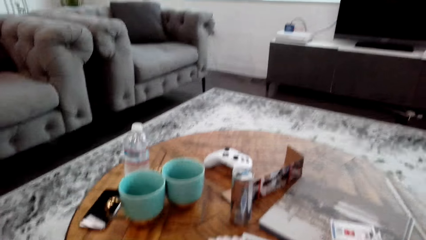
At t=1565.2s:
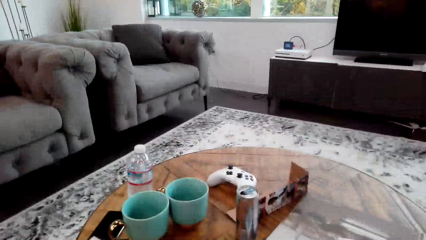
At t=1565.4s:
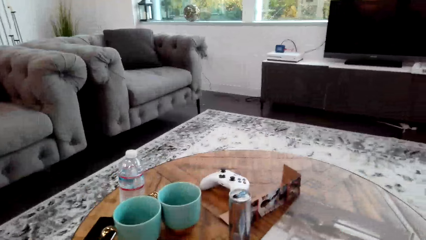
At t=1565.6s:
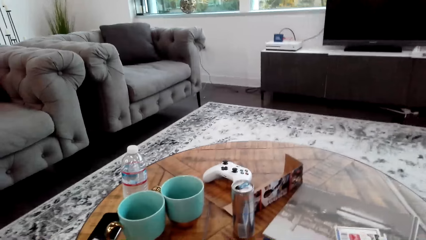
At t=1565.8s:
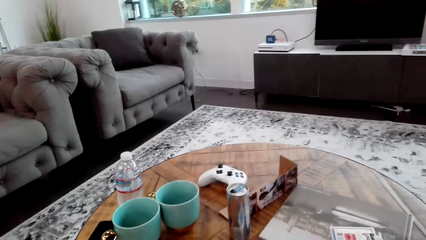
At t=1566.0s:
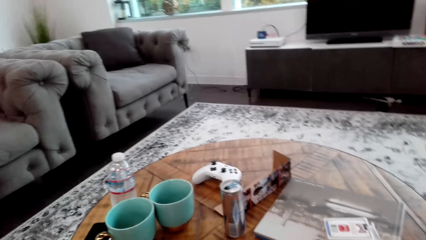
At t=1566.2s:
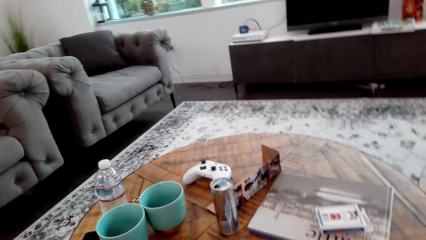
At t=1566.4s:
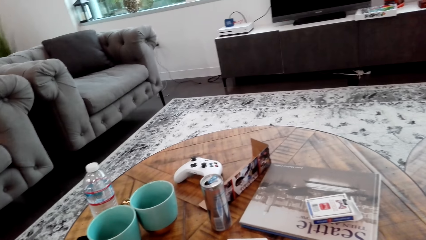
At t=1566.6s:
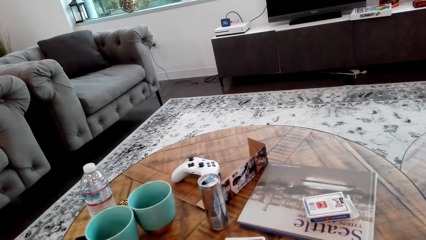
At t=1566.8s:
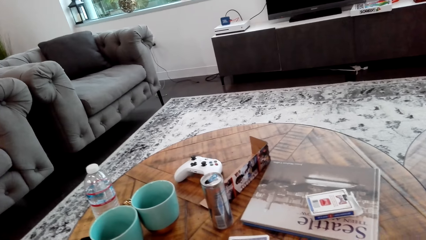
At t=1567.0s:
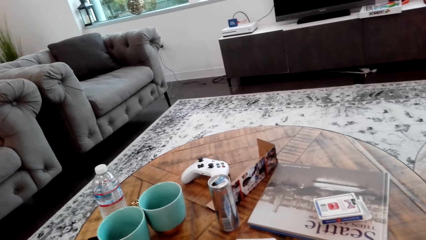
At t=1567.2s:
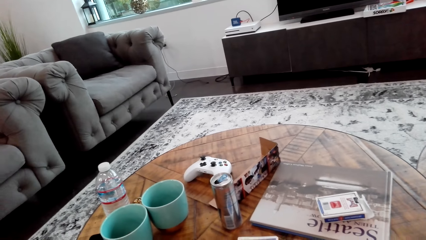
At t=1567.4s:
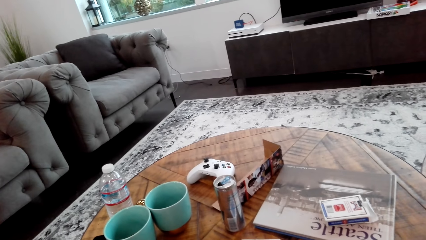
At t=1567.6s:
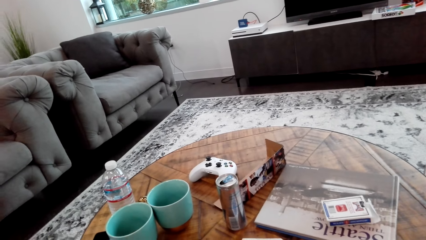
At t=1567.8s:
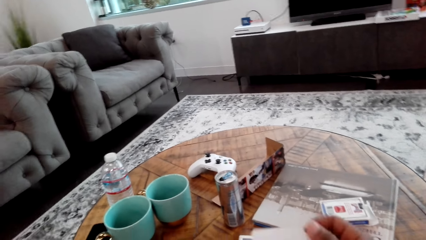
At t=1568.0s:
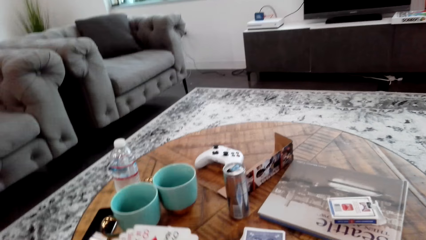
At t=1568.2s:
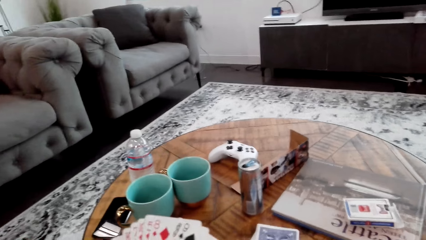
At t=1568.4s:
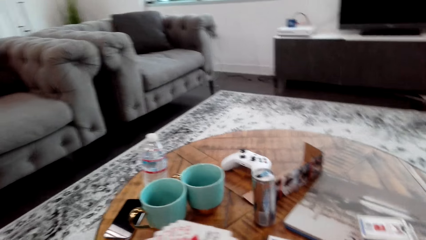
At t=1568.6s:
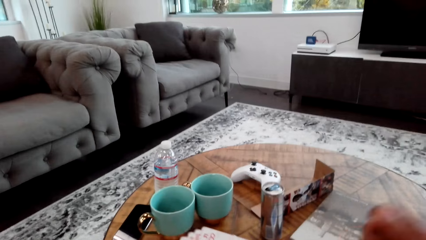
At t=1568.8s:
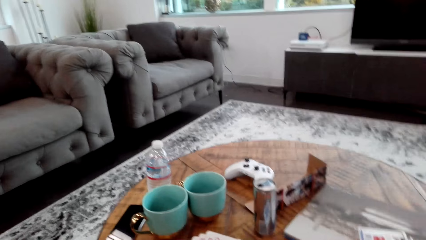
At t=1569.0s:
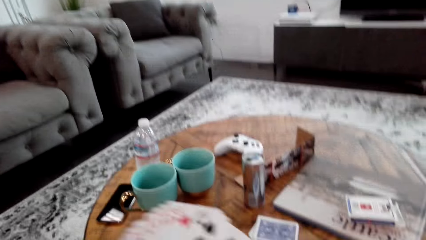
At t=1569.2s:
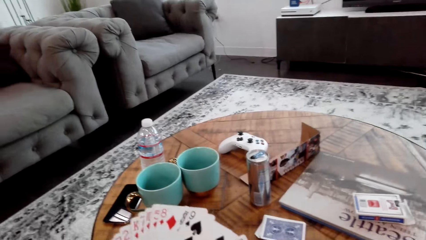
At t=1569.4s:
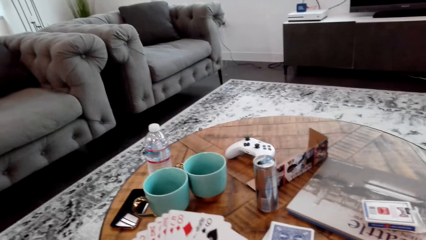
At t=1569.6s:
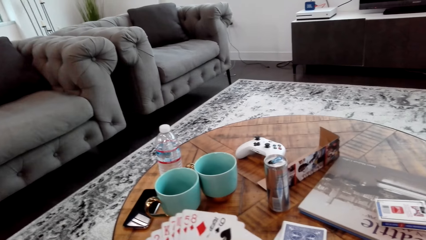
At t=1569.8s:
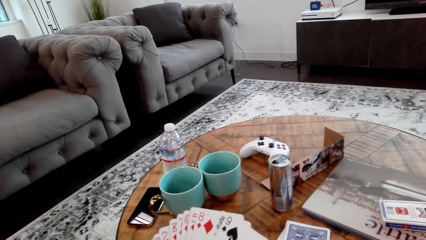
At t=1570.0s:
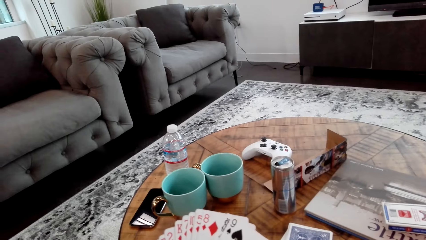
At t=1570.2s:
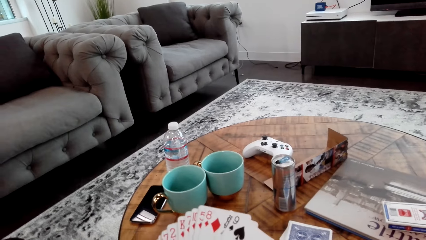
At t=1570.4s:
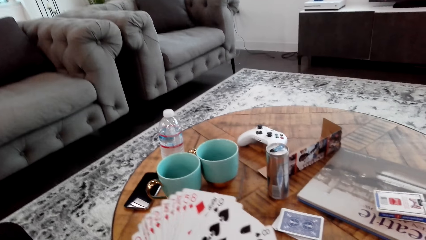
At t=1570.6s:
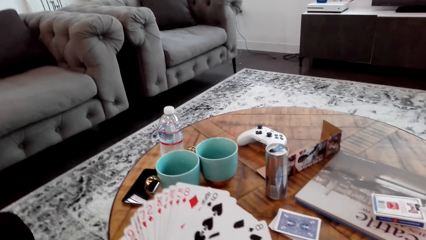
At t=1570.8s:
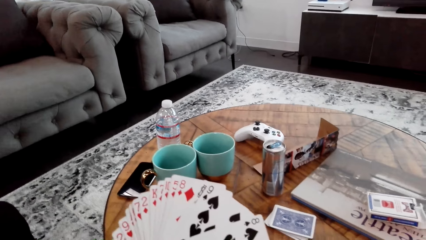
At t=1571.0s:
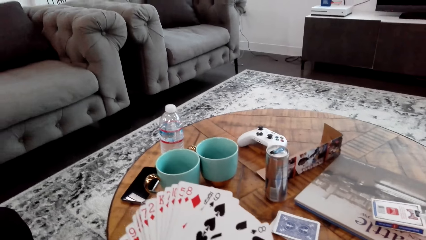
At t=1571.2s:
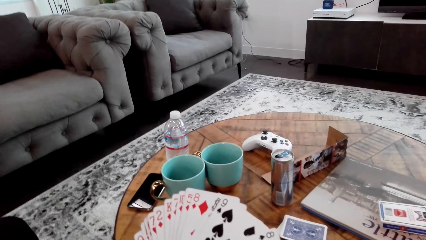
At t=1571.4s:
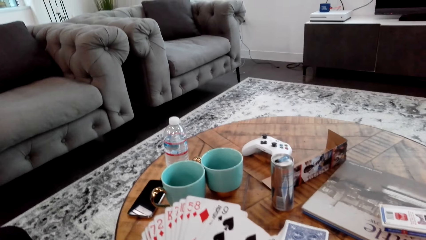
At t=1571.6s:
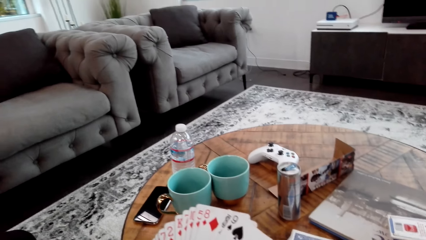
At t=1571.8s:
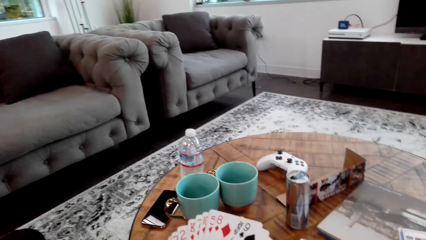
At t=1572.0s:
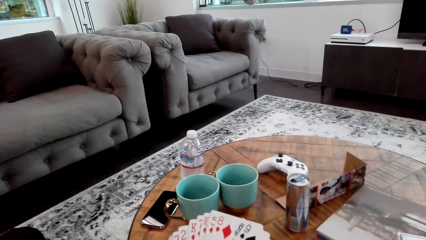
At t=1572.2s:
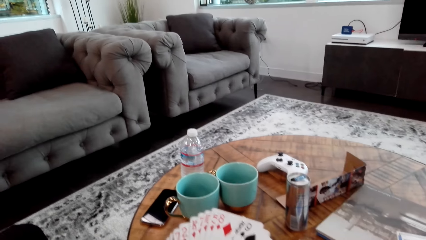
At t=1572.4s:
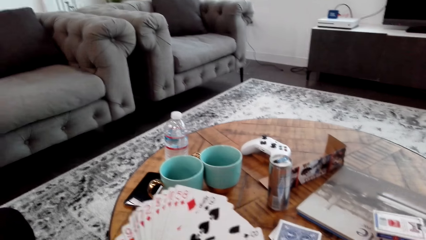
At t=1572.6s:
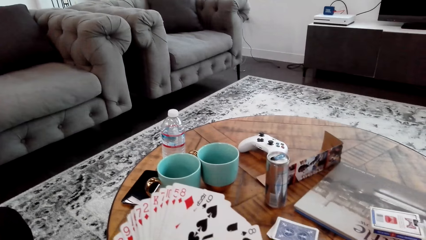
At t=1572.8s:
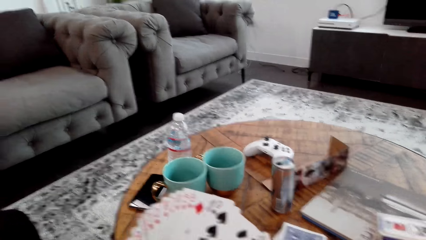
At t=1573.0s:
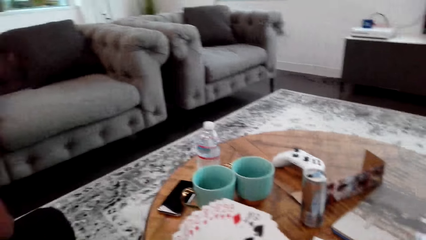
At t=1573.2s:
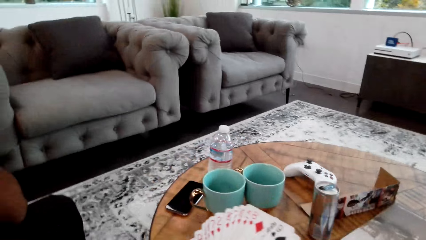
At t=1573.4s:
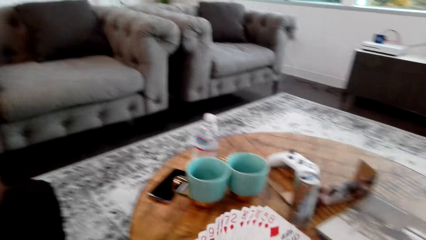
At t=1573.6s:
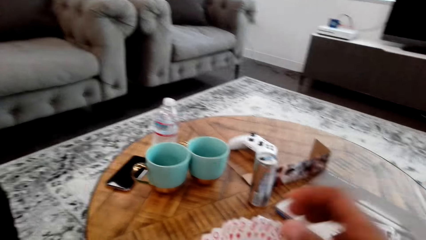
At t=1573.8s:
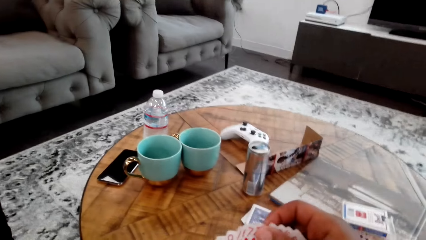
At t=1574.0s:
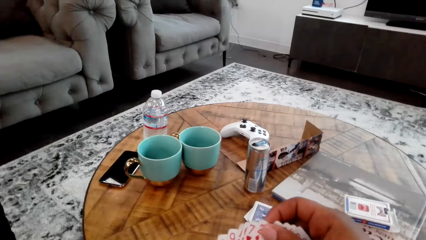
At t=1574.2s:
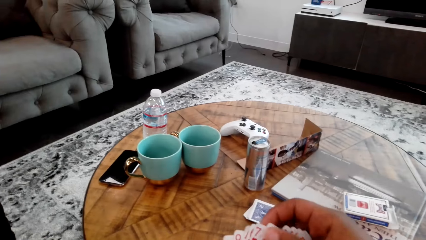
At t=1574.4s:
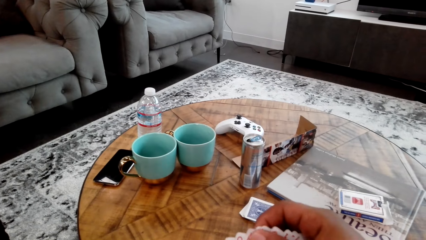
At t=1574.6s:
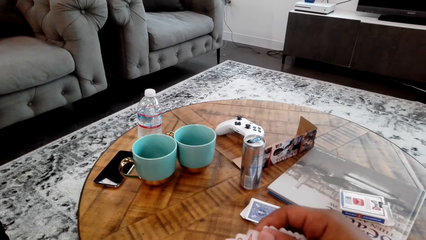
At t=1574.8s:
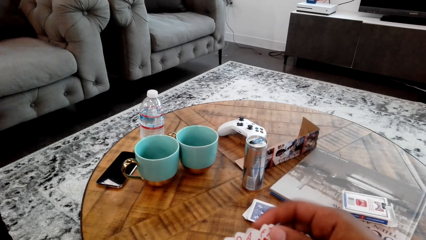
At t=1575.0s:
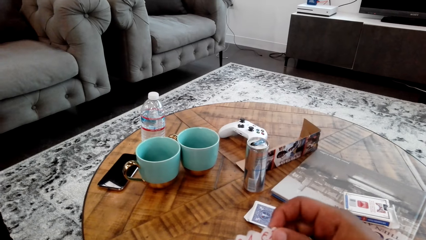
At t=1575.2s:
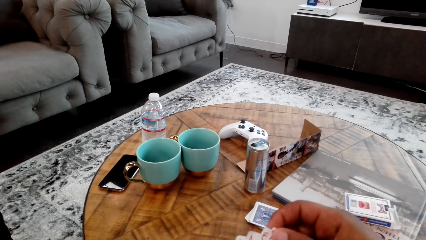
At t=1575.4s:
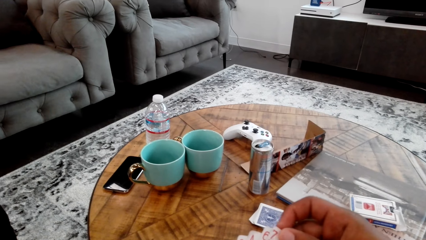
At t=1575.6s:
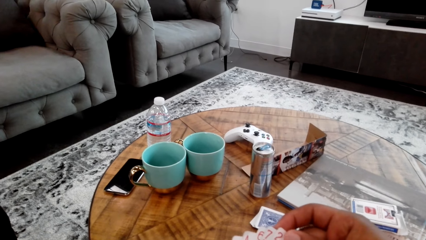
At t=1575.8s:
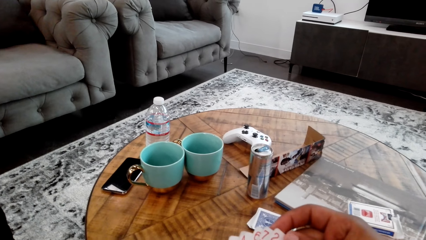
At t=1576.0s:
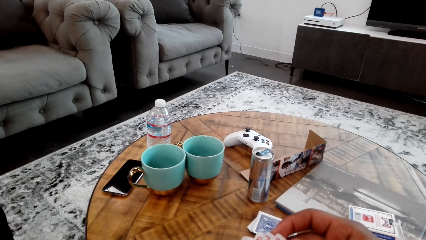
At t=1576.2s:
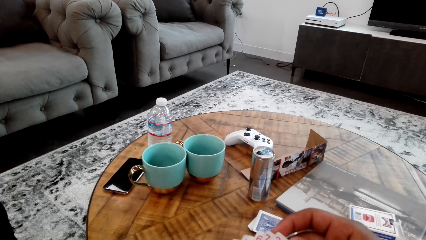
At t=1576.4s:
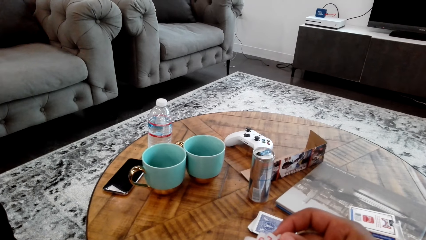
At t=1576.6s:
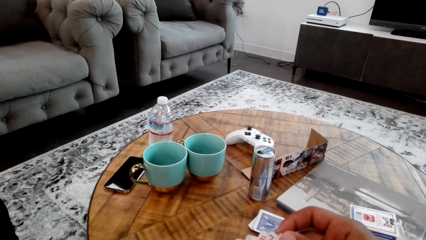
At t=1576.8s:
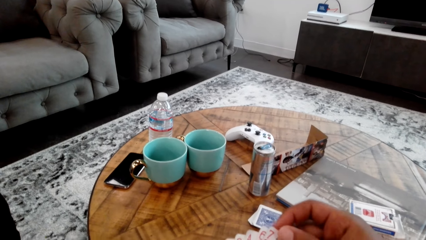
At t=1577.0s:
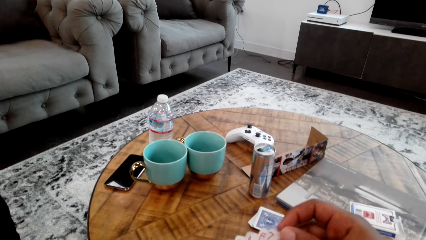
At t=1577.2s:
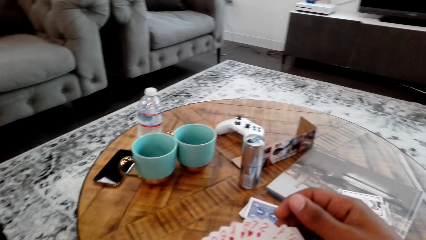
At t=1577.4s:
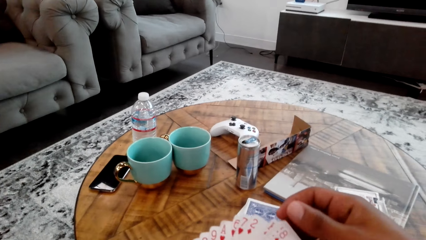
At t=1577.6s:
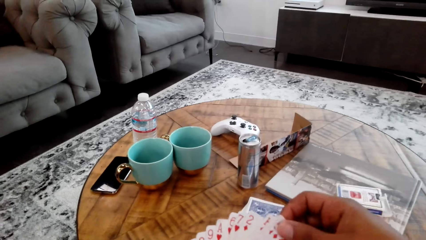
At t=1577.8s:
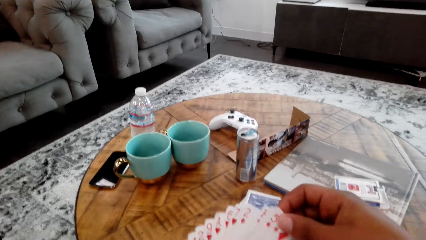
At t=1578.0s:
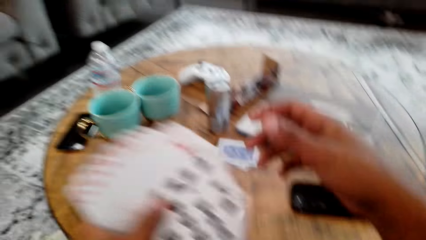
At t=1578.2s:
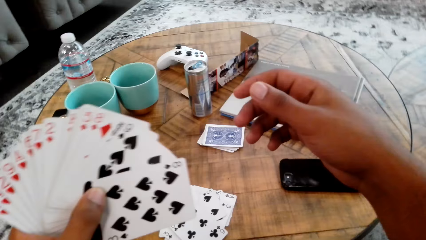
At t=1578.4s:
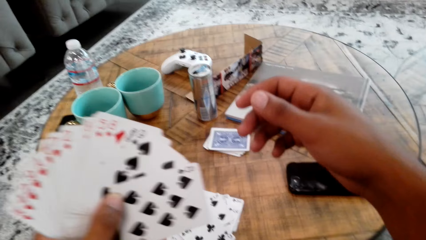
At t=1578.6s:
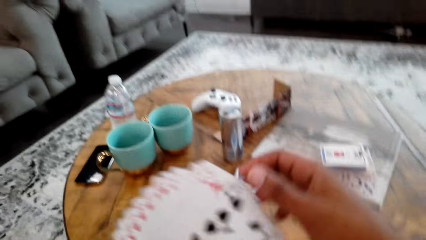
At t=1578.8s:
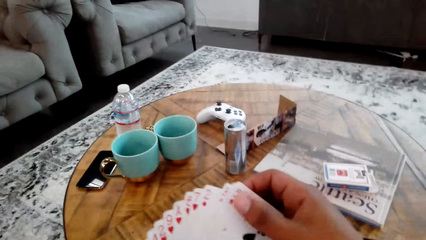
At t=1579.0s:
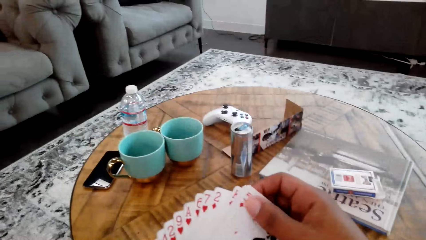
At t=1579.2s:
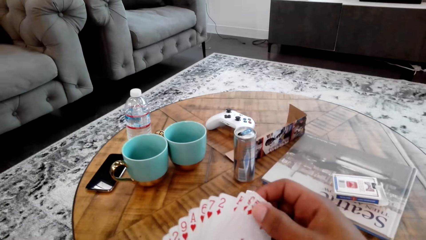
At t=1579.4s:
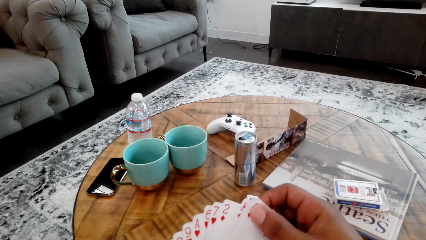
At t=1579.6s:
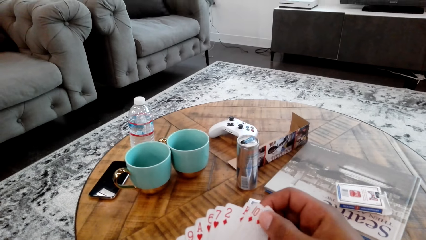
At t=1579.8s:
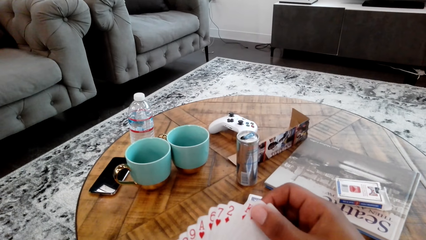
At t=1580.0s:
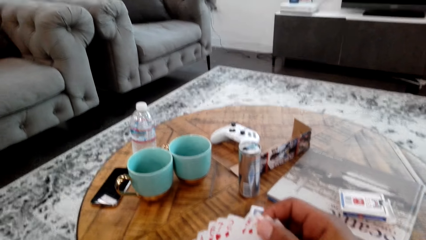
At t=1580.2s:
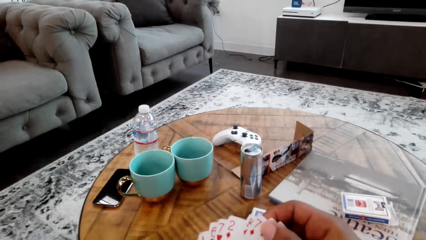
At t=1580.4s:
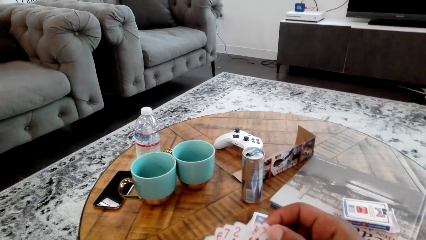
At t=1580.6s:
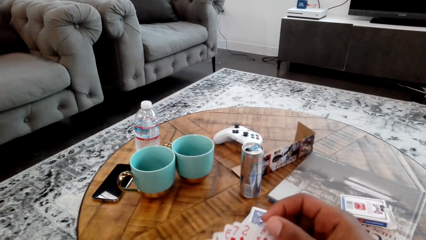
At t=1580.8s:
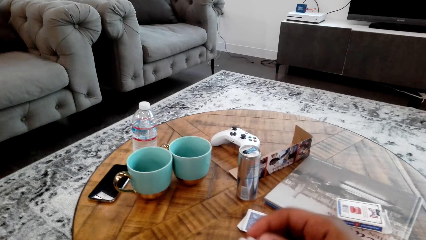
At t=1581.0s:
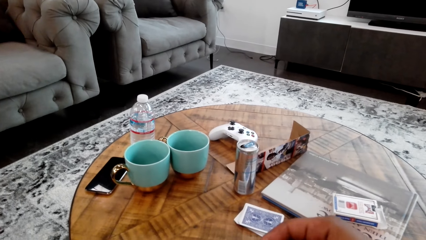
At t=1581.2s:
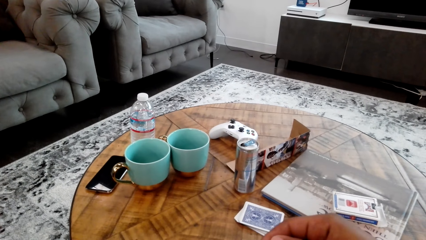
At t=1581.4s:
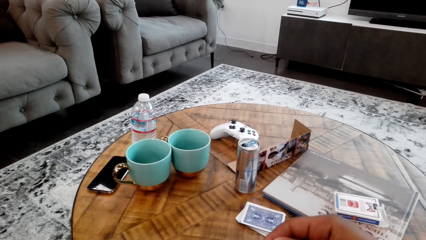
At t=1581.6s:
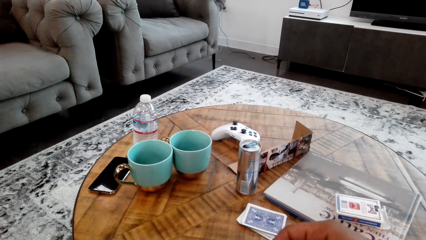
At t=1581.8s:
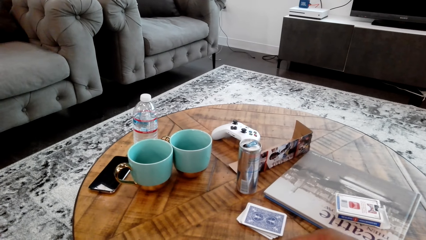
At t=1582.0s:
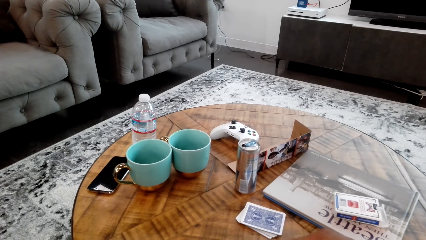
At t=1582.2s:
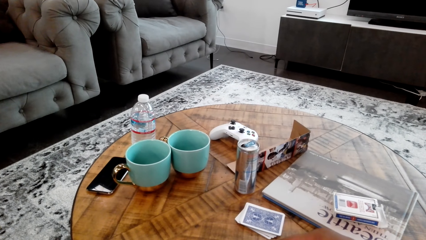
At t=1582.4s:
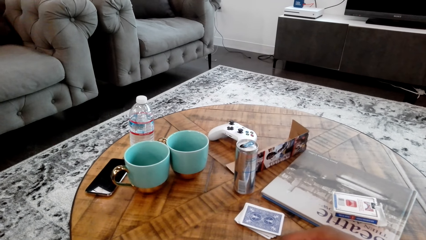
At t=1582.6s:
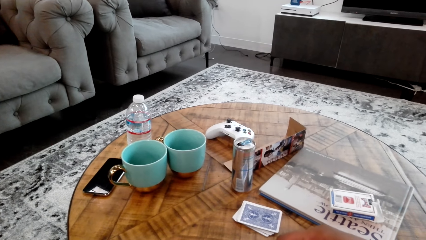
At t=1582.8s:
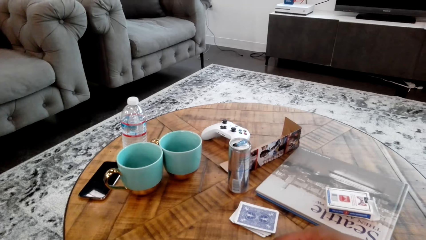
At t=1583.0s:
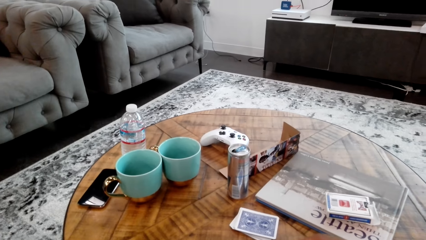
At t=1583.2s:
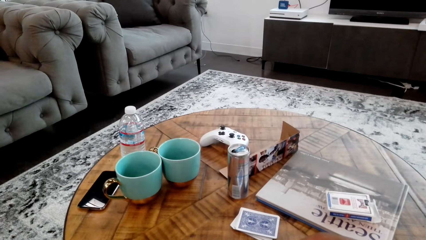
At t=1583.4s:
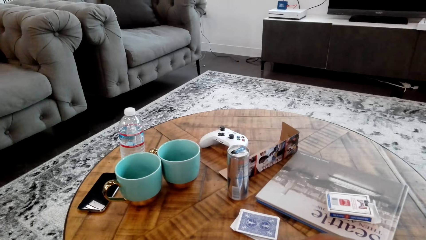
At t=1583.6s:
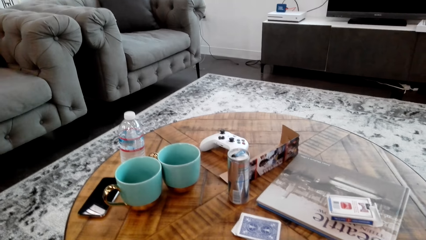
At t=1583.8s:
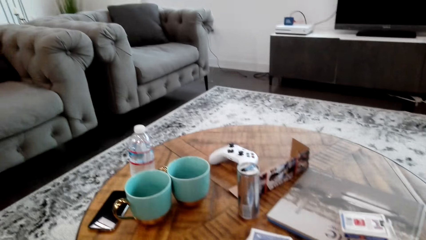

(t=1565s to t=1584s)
The camera wearer looks around. He counts cards with both hands. He does so again. He spreads cards with his right hand.
